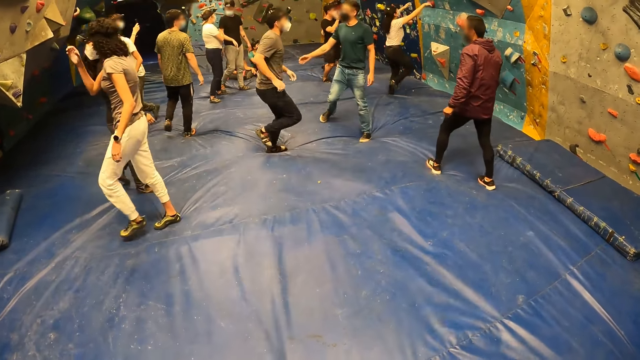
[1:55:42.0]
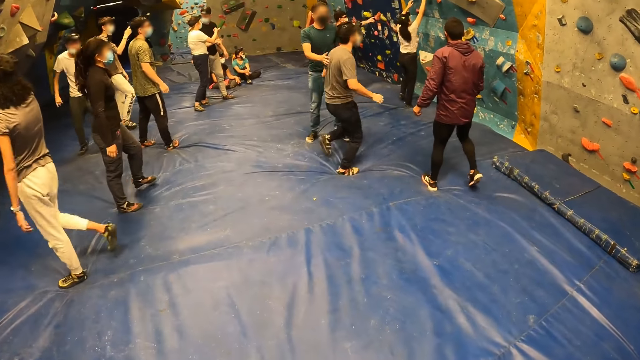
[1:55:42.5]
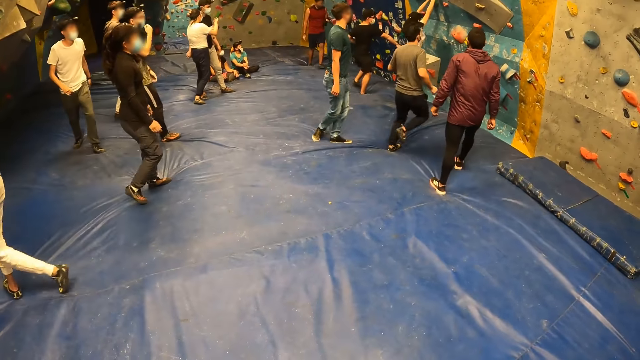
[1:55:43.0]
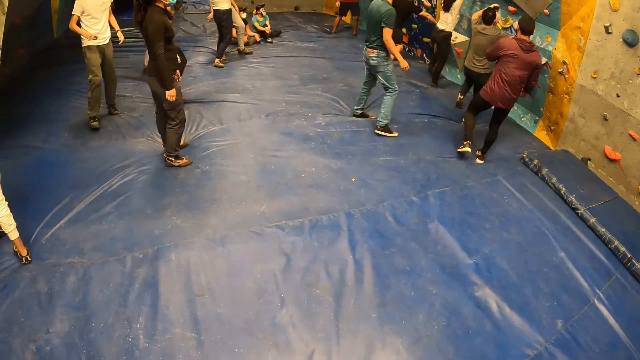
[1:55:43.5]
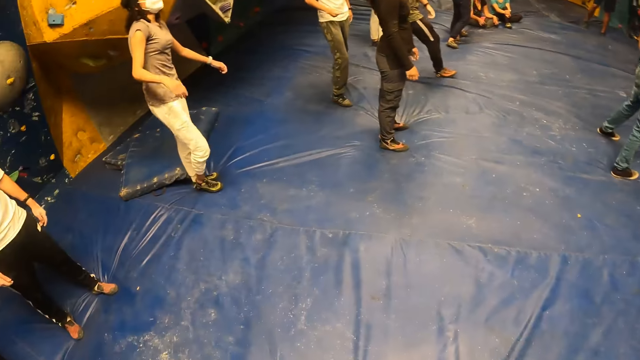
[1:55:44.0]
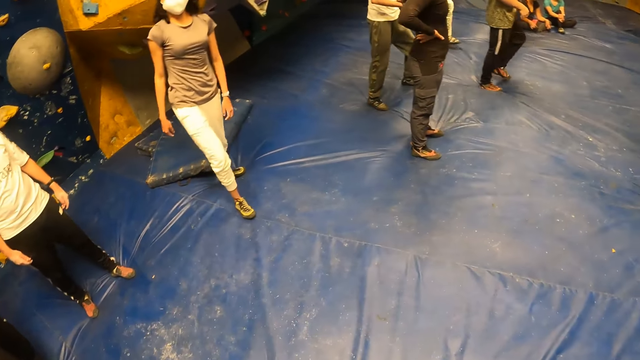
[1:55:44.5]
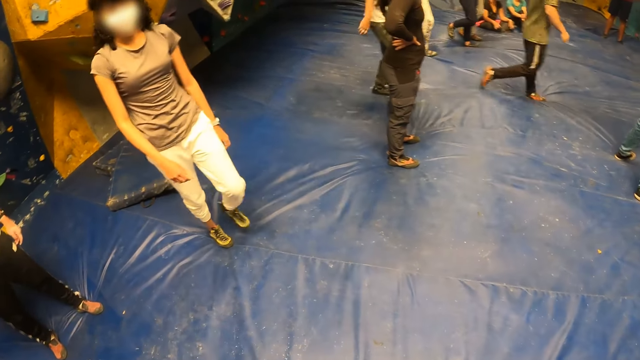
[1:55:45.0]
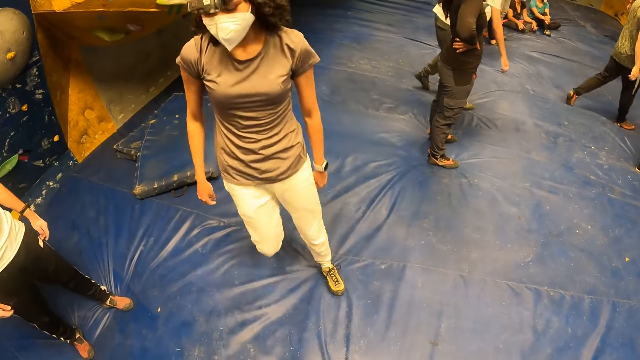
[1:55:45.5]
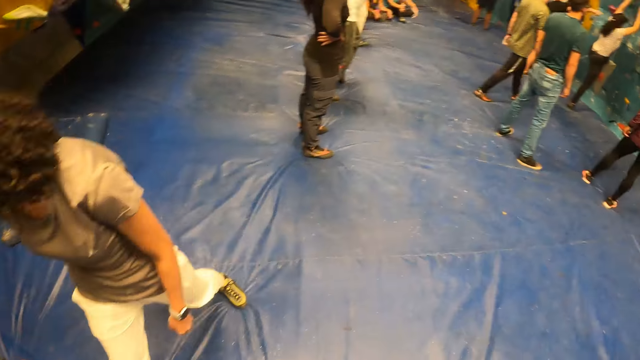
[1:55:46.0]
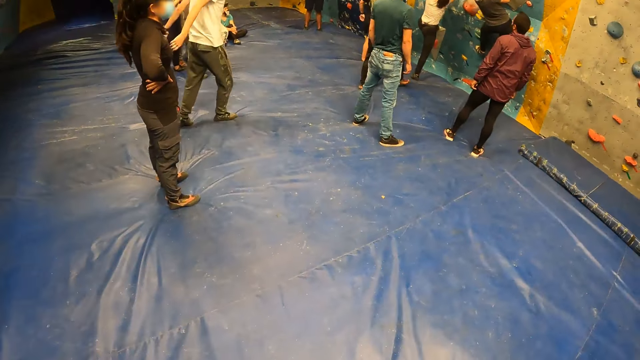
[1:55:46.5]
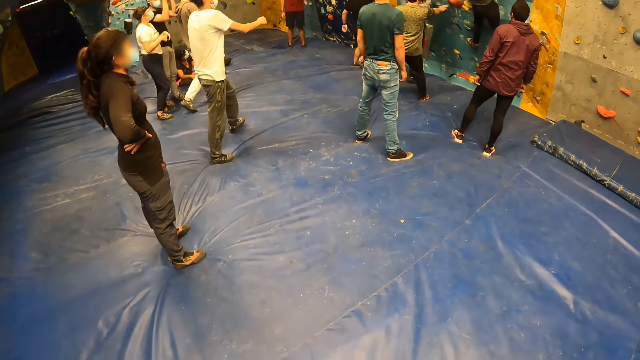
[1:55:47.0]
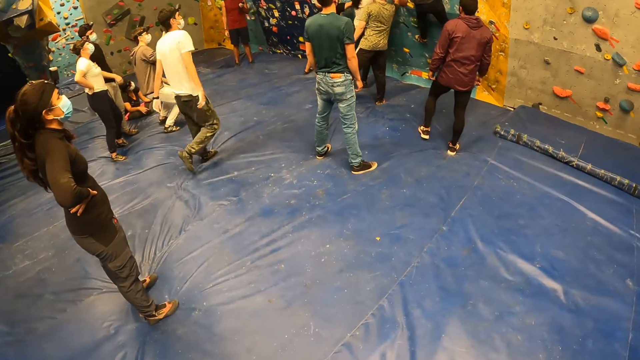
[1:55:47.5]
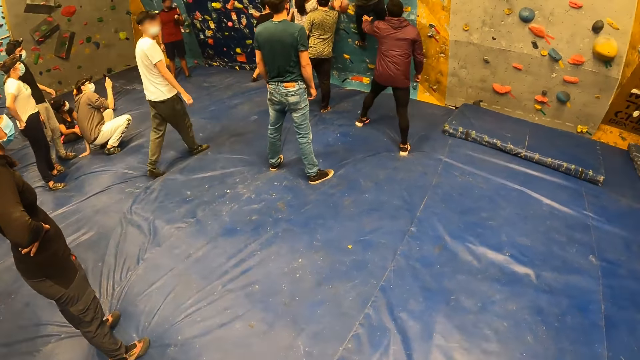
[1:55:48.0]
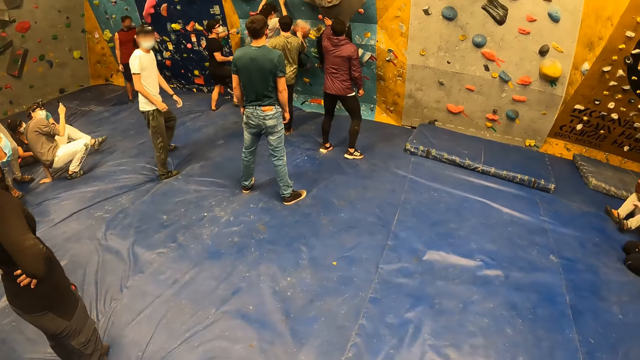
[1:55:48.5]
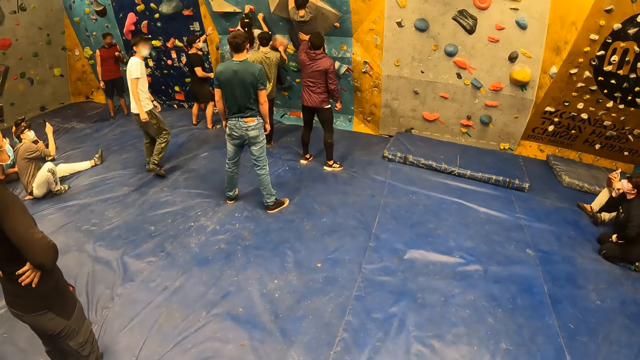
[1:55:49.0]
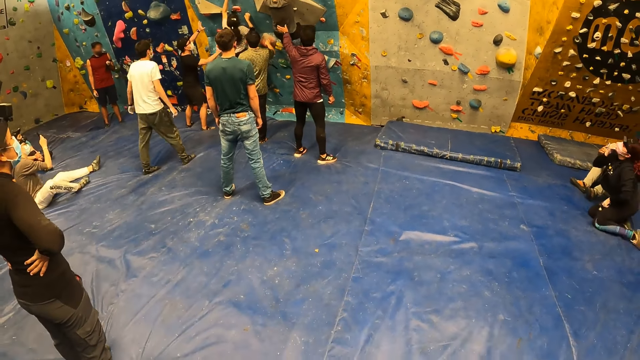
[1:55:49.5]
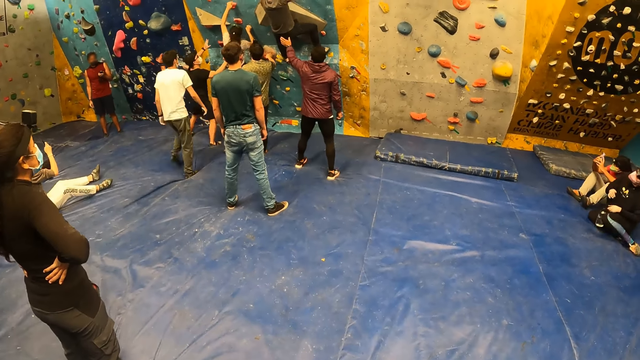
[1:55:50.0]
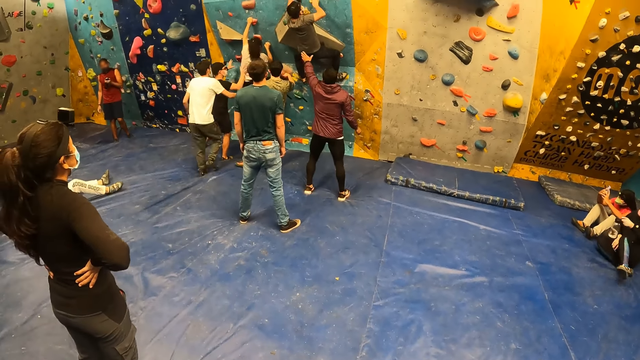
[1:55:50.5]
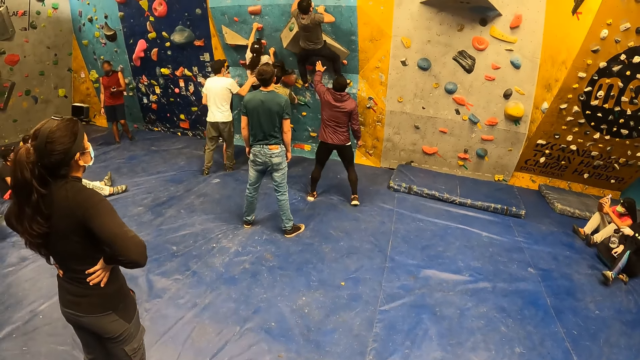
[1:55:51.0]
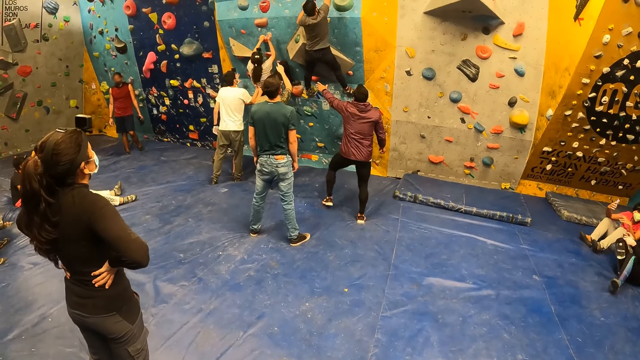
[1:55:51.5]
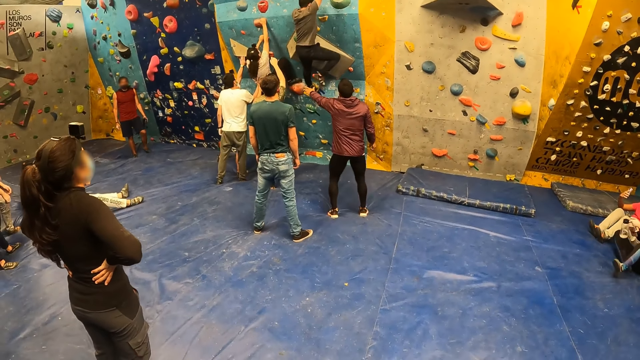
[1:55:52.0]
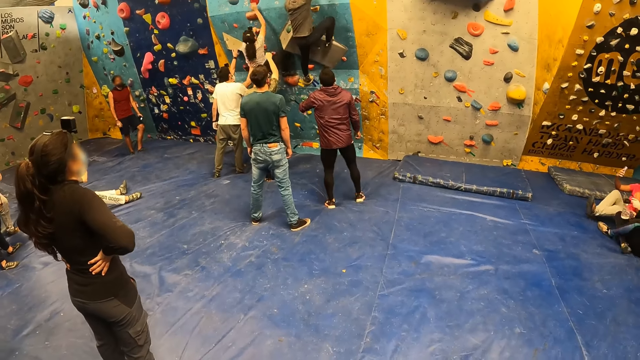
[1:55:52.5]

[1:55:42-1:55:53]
A man runs to the wall. A lady climbs the wall. The camera wearer looks around. Another lady walks around. Another man walks forward. A third man walks around. A fourth man sits down. A fifth man touches the first man.

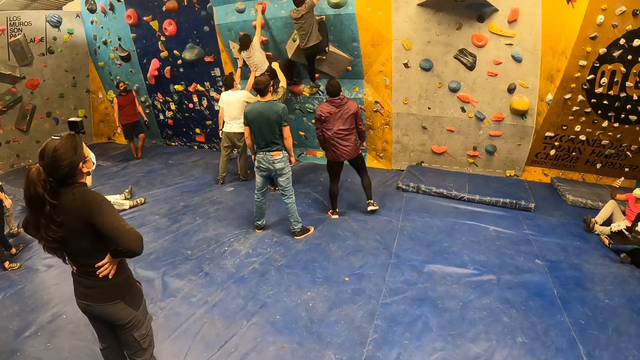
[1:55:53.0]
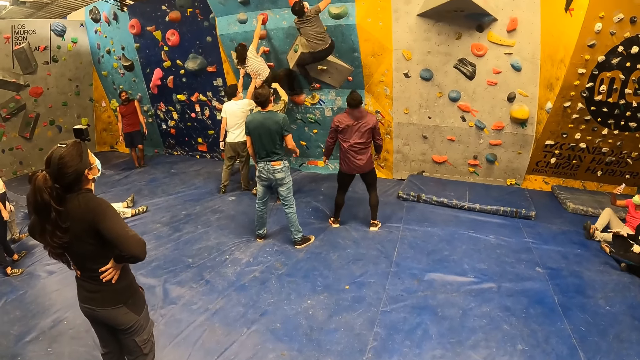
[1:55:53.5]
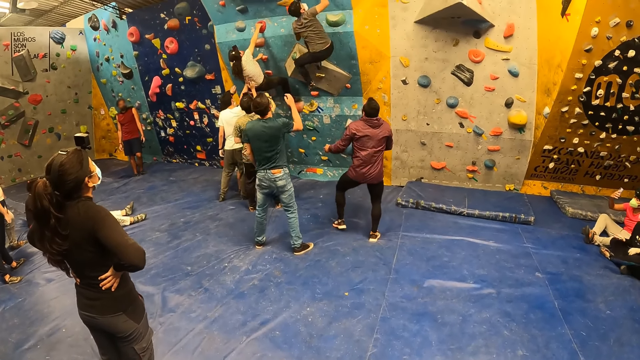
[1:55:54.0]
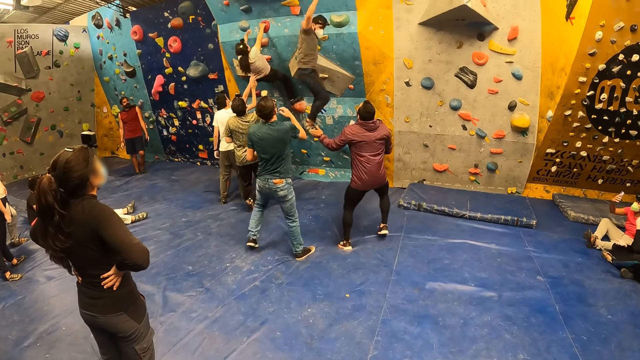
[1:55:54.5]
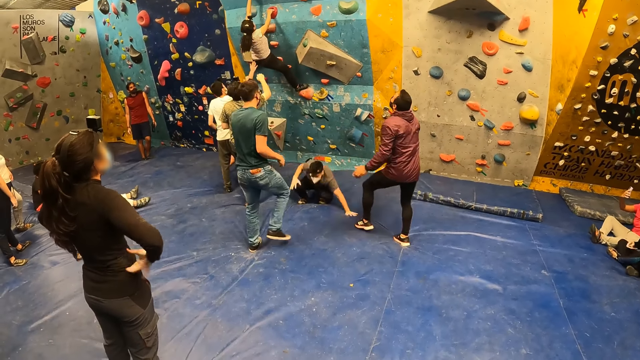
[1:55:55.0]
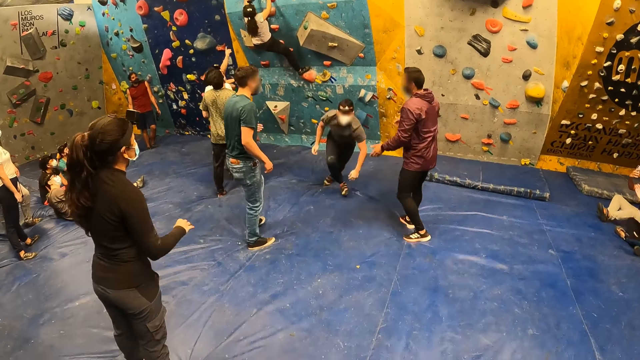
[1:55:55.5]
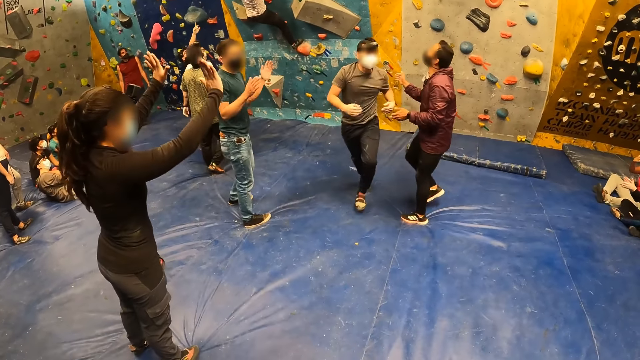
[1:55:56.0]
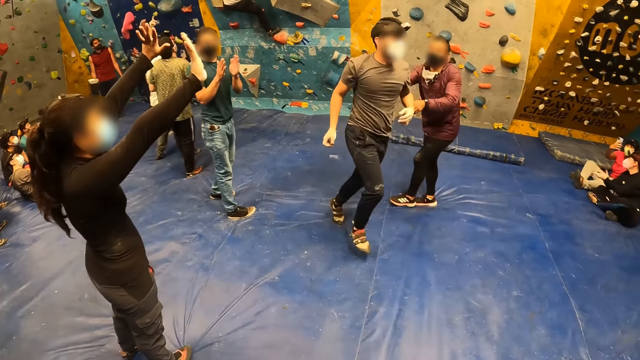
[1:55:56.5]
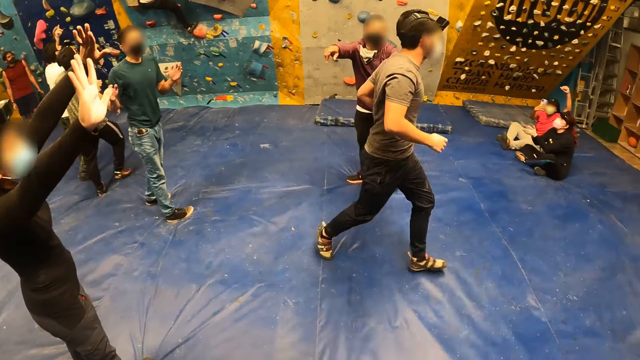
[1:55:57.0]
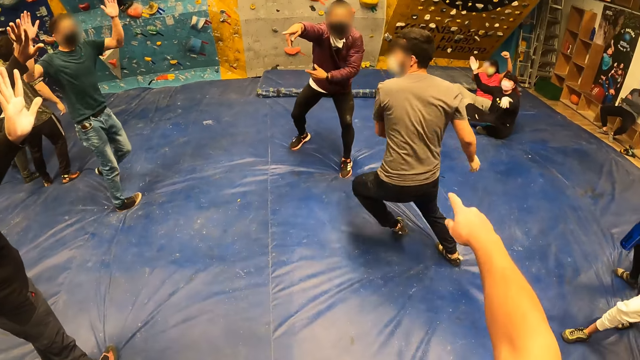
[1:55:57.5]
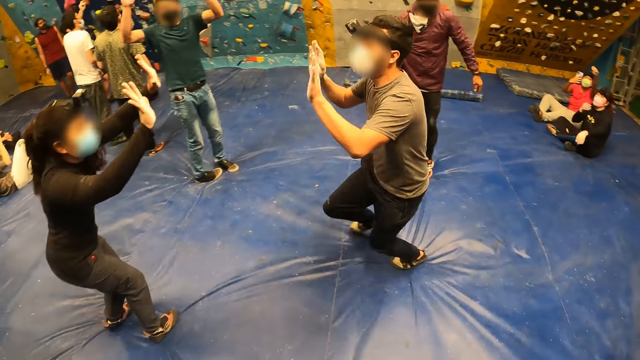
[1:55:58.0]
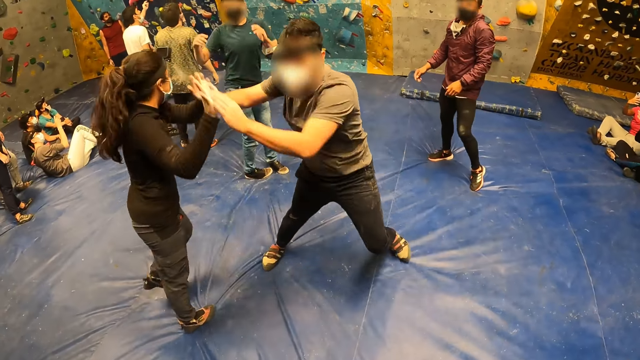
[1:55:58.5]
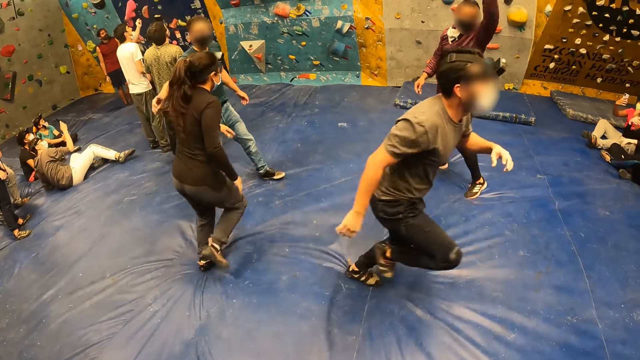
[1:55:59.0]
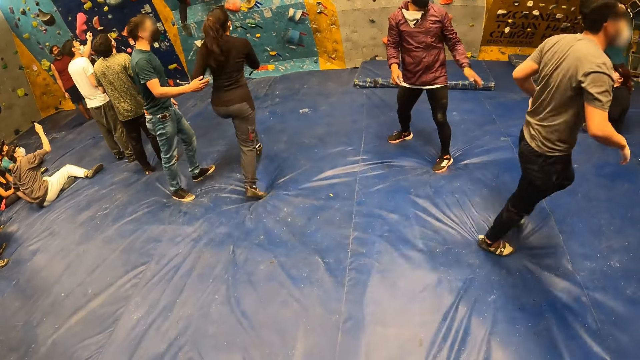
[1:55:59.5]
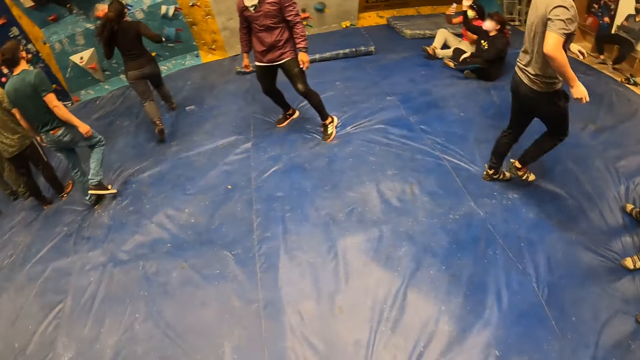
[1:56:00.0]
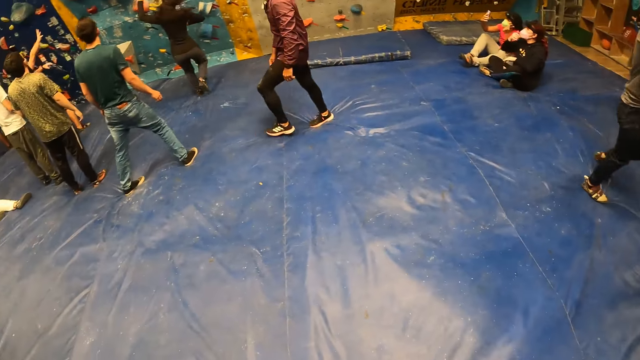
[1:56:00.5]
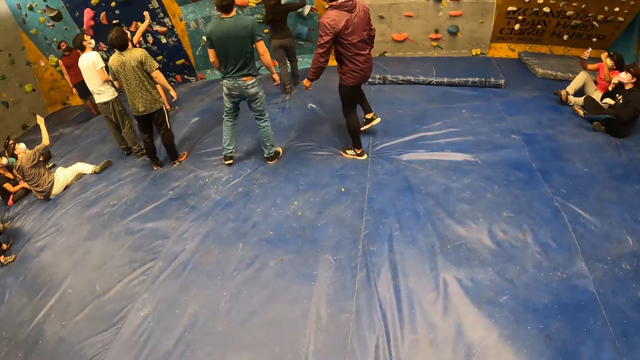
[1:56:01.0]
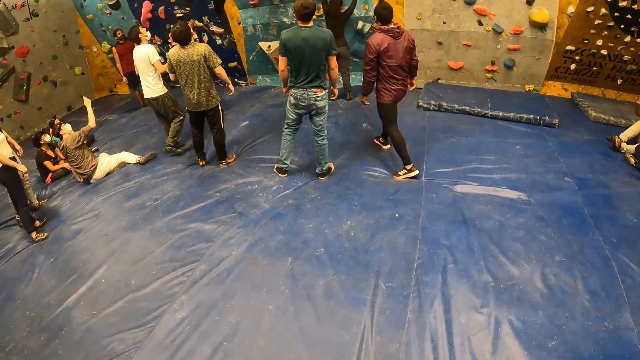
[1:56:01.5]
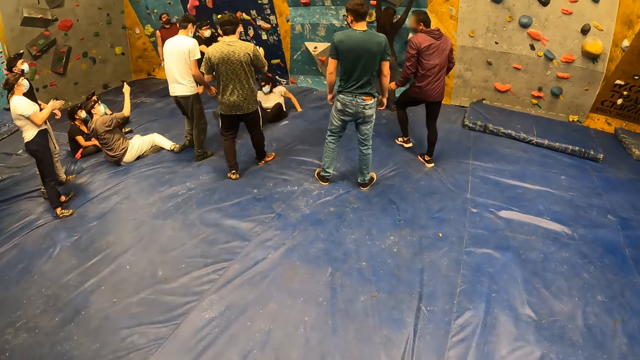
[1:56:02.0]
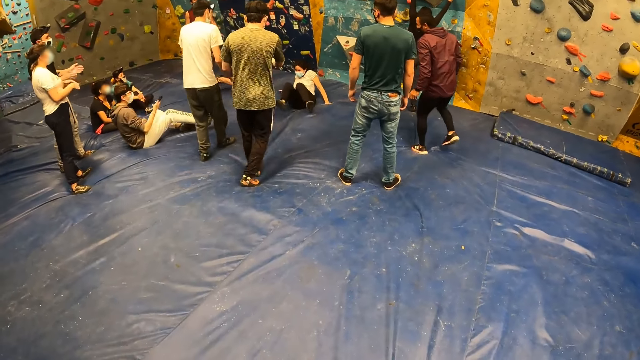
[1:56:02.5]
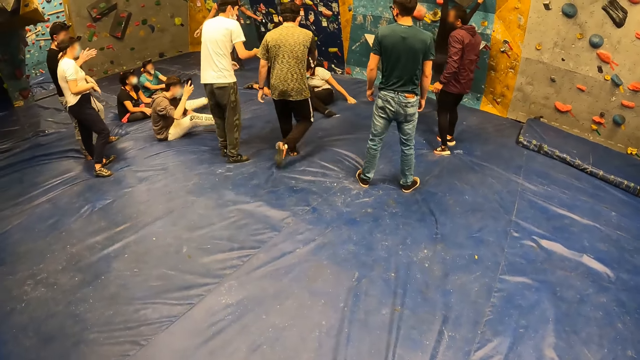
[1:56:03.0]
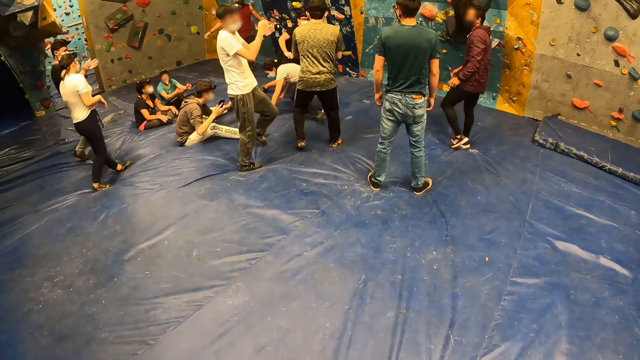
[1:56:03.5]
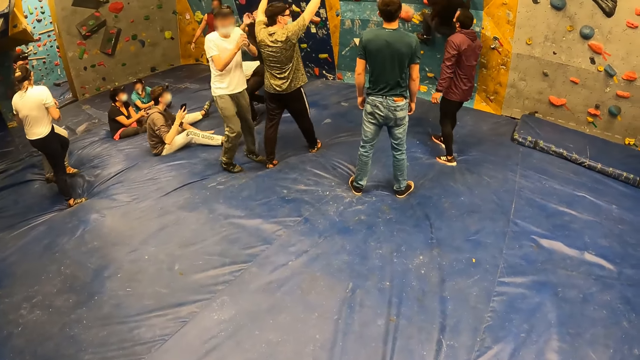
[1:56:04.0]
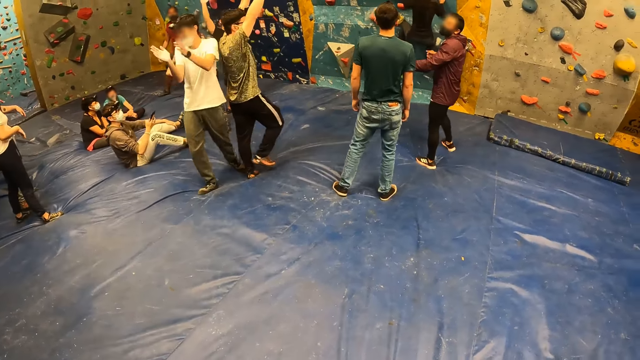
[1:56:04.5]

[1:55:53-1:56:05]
A man jumps down. A lady lifts a hand. Another man claps hands. The first man runs around. The lady taps the first man's hands. The second man touches the lady. The lady runs to the wall and climbs the wall. Another lady jumps down. A third man hits the floor.
